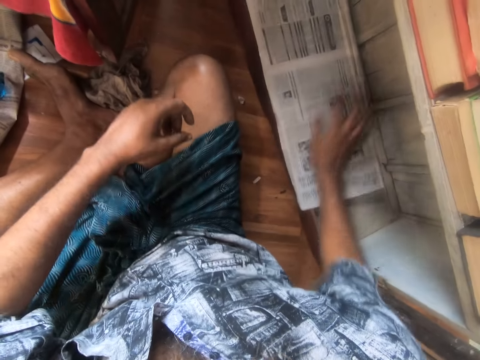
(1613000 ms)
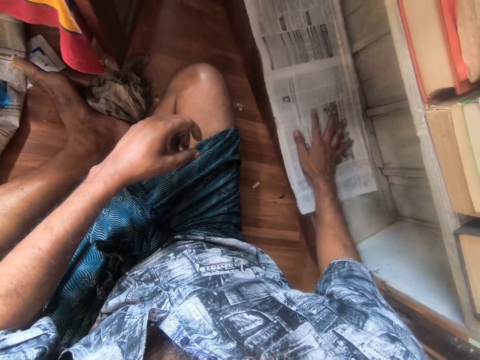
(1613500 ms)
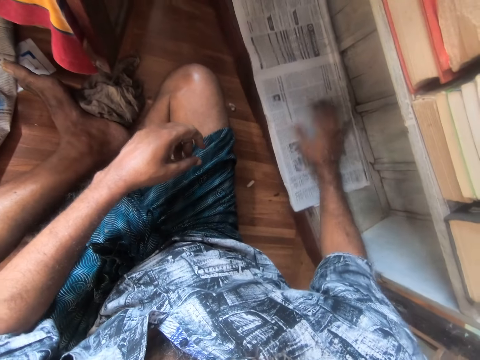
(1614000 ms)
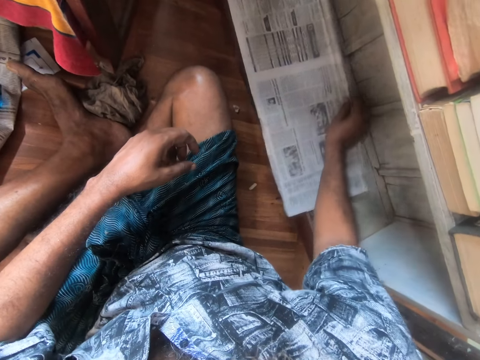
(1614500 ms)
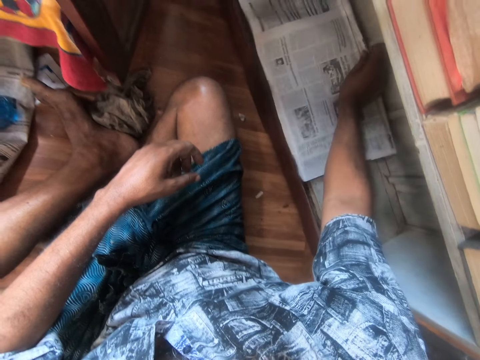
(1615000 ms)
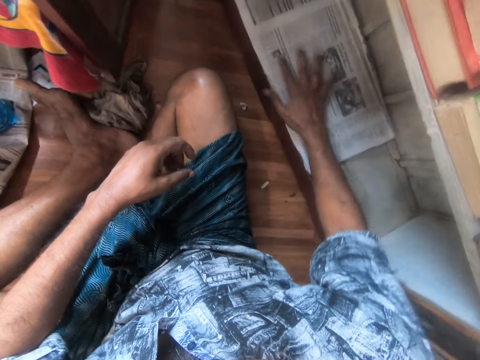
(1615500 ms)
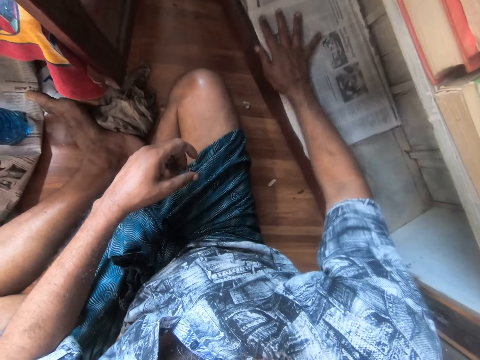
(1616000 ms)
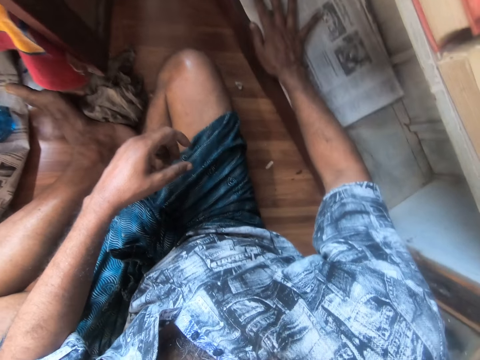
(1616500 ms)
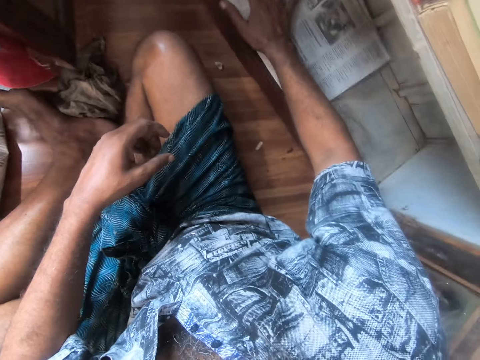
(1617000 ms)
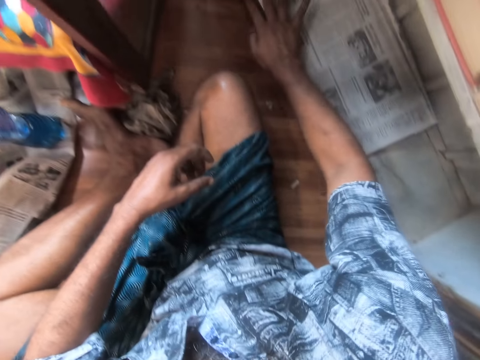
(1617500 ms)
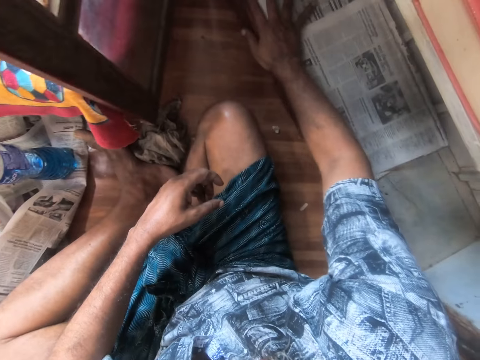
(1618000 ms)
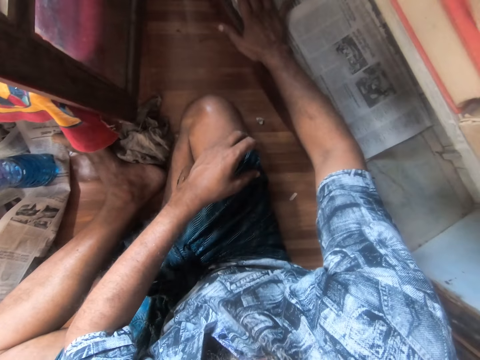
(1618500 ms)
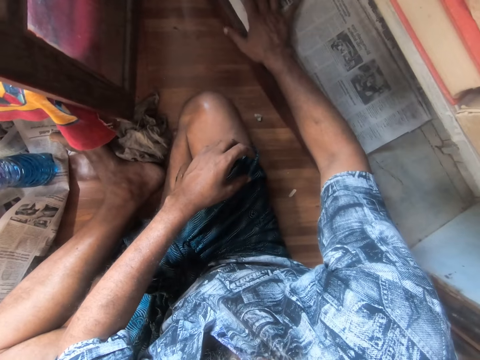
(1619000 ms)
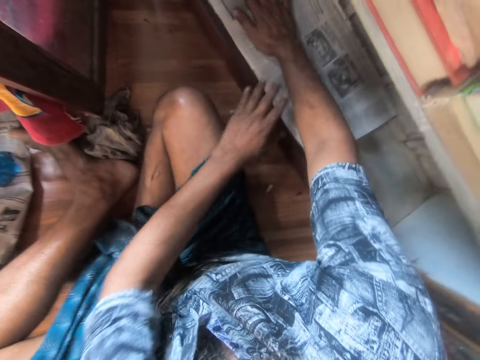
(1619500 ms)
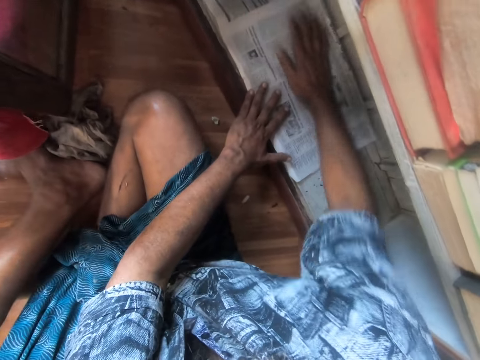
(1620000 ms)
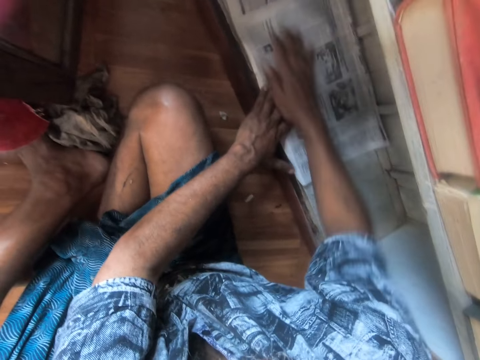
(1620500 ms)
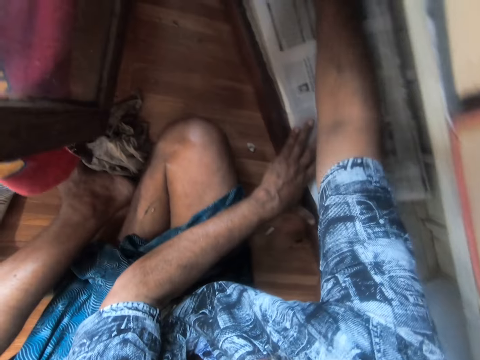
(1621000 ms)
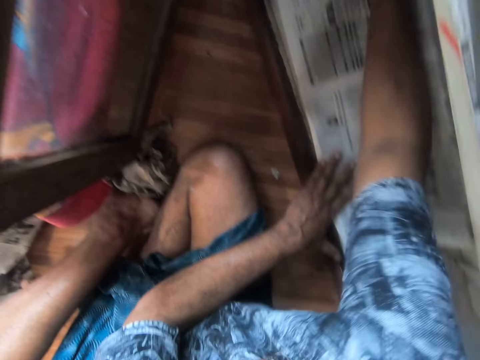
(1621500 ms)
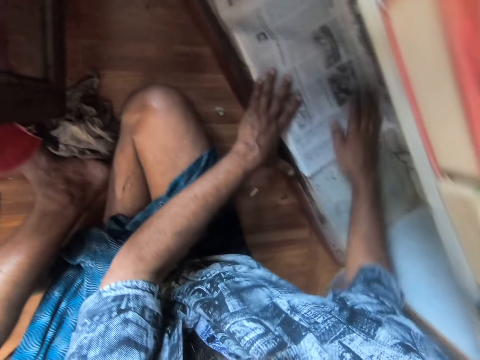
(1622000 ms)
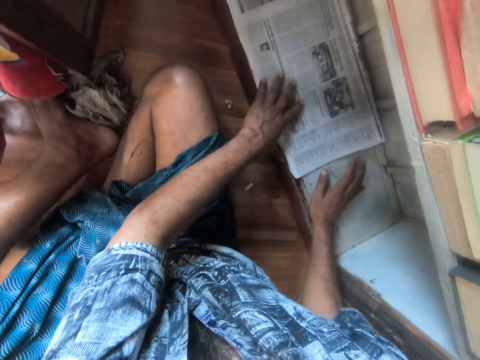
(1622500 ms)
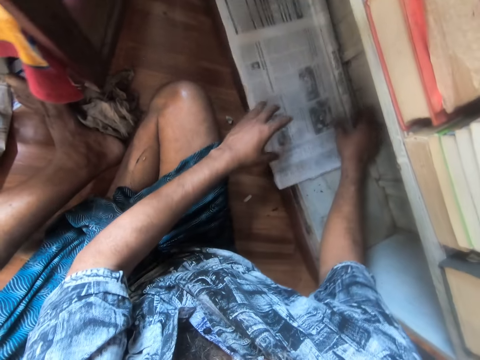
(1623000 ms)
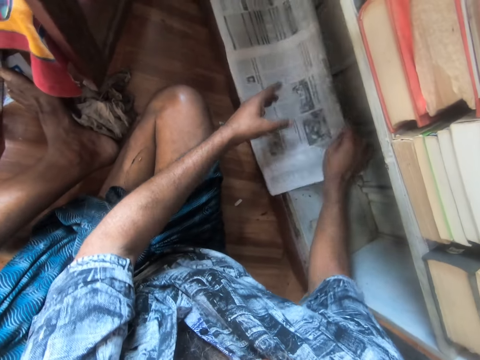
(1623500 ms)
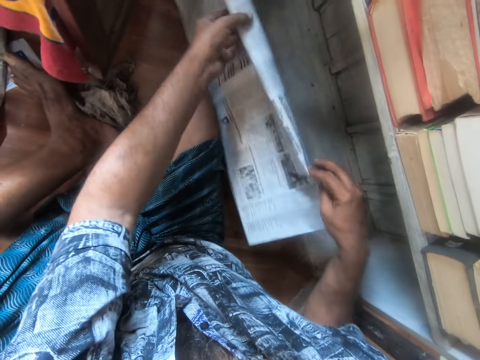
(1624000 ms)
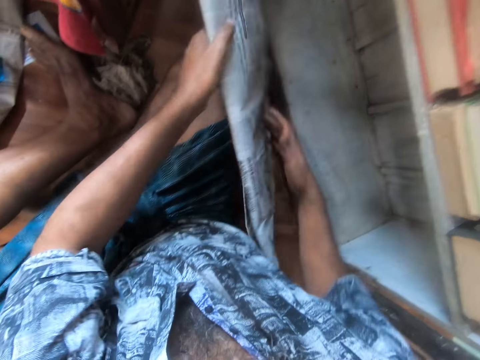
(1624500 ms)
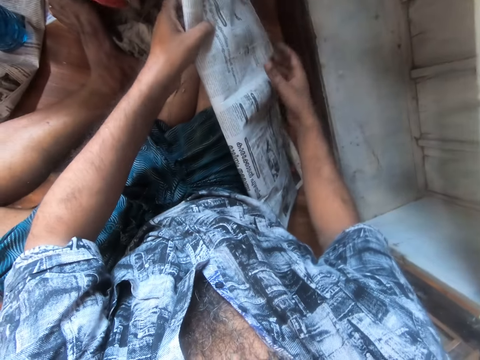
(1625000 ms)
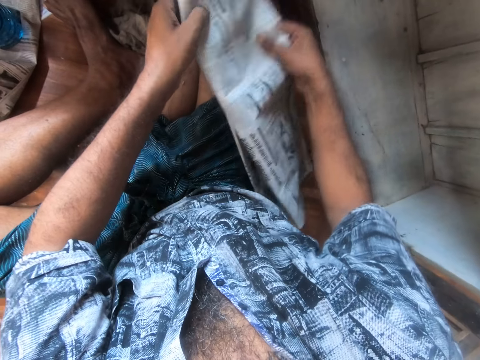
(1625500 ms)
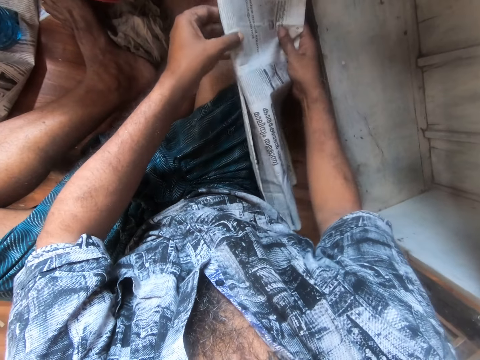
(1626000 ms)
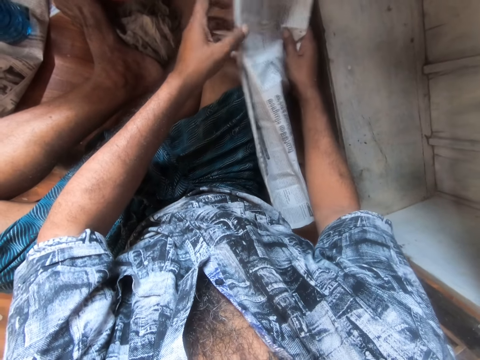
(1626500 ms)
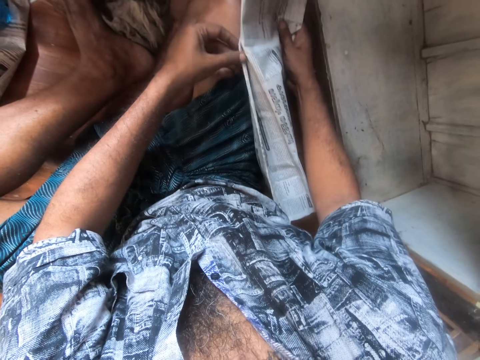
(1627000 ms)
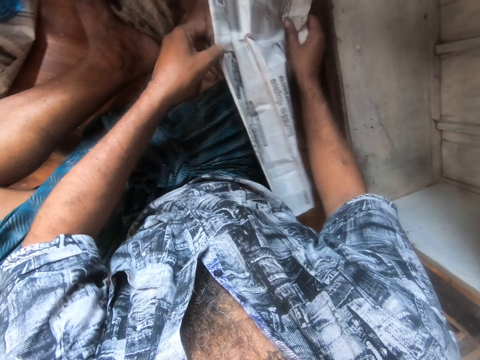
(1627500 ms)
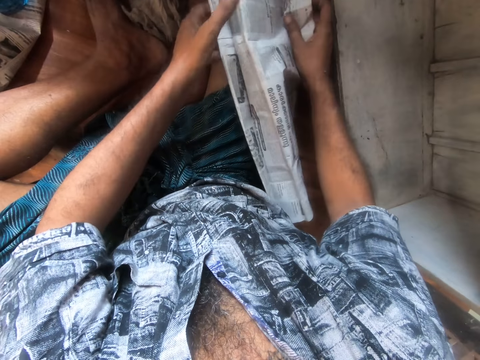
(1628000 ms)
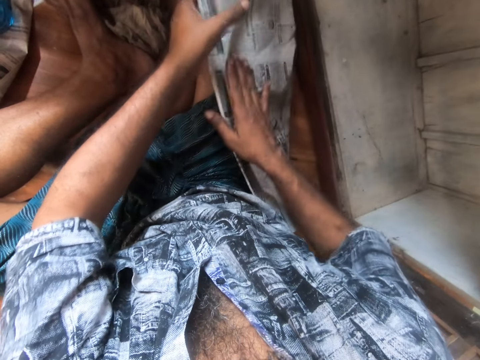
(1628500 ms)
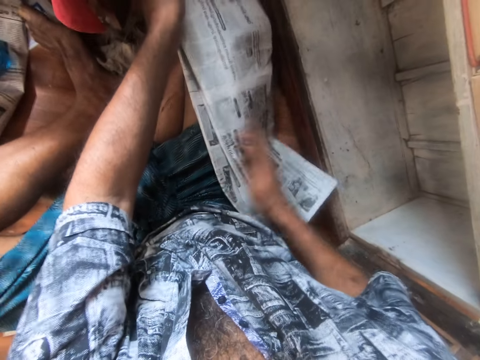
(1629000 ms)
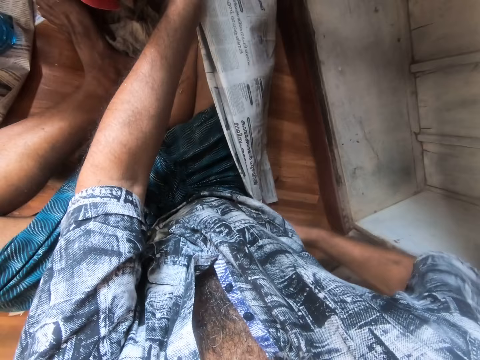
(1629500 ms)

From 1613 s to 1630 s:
The camera wearer puts the paper on the book shelf. He adjusts the paper in the shelf. He adjusts the paper on the book shelf with his hands. He removes the paper from the book shelf. He folds the paper with his hands and adjusts the paper with his hands.

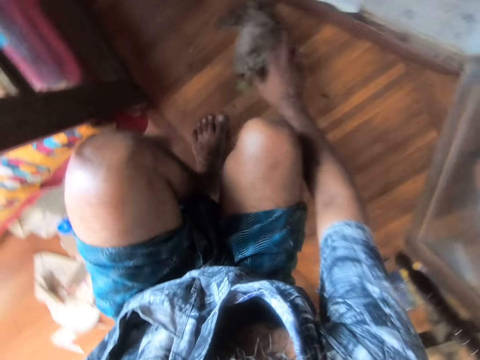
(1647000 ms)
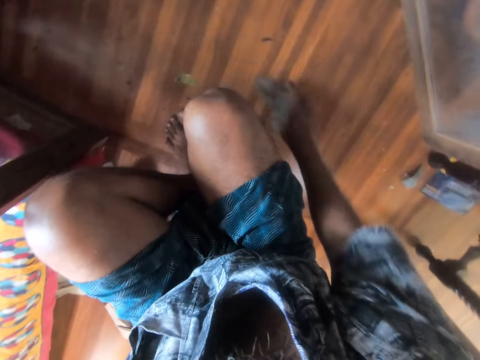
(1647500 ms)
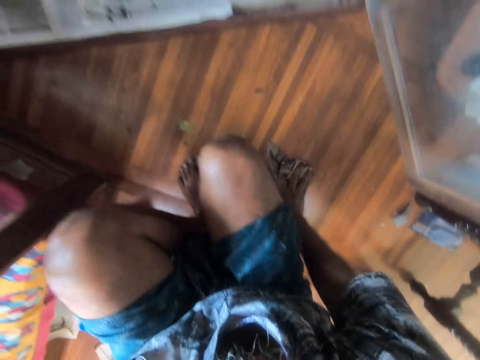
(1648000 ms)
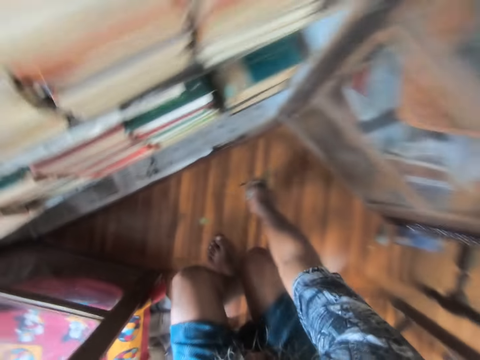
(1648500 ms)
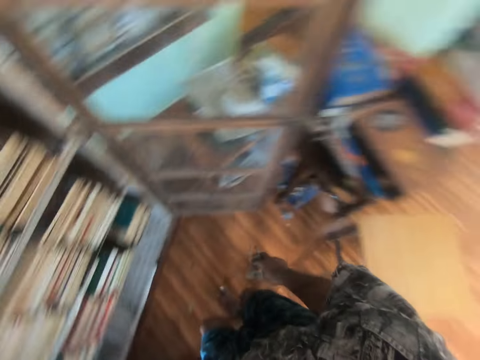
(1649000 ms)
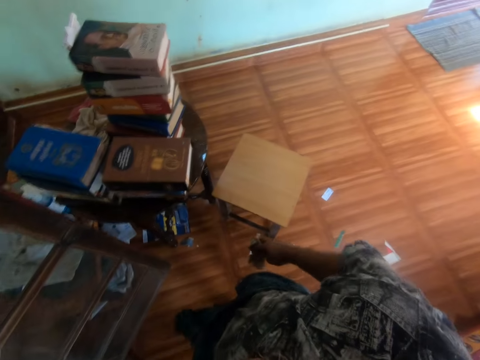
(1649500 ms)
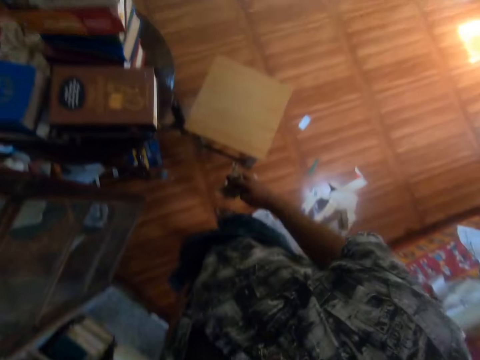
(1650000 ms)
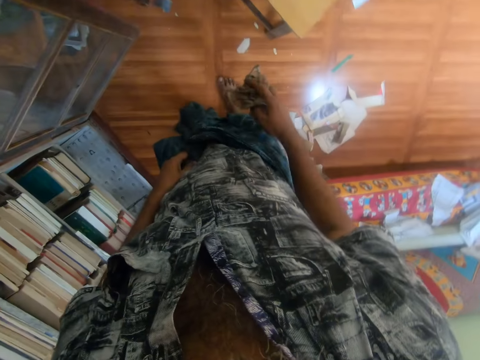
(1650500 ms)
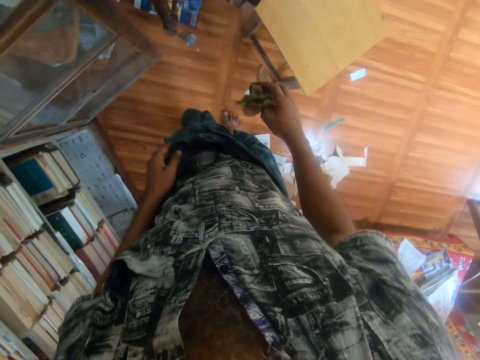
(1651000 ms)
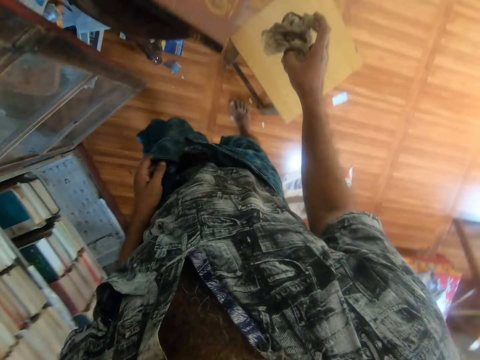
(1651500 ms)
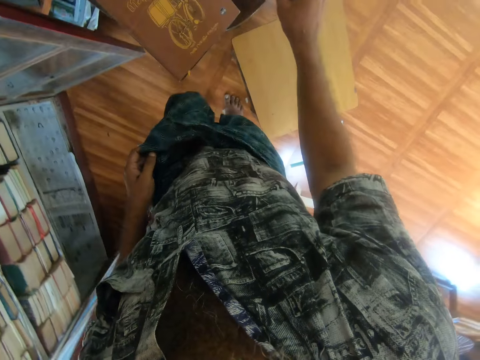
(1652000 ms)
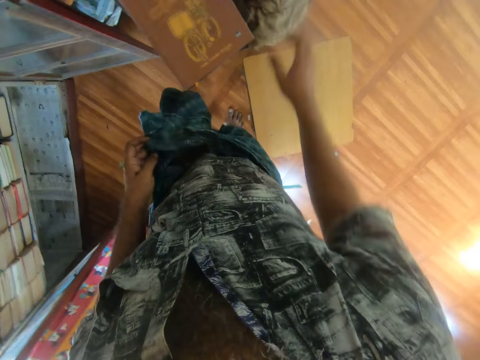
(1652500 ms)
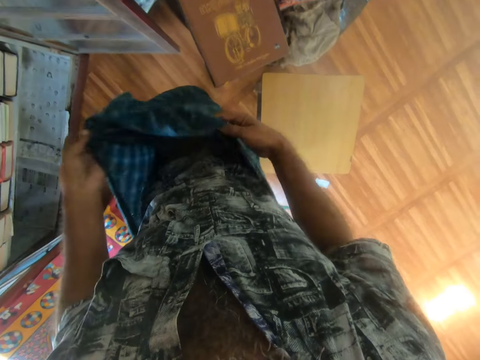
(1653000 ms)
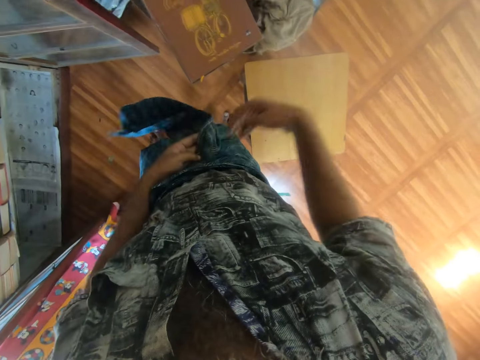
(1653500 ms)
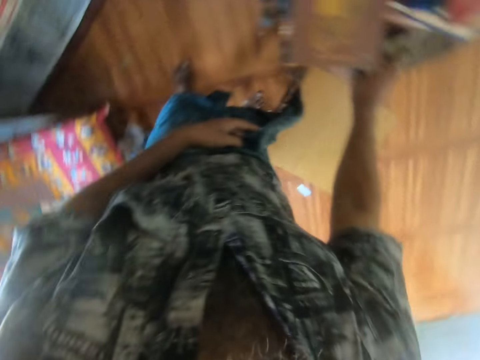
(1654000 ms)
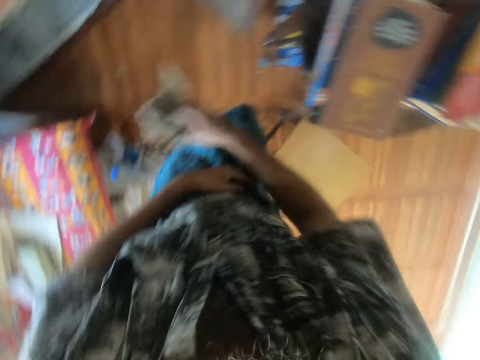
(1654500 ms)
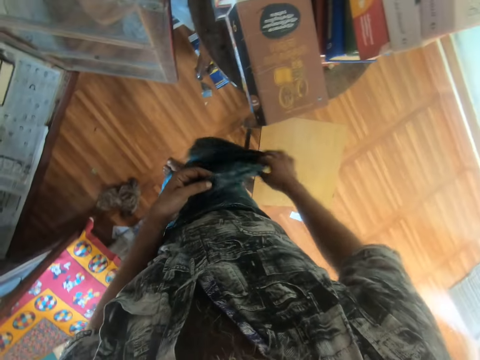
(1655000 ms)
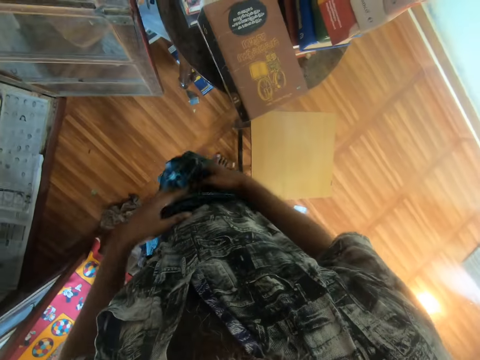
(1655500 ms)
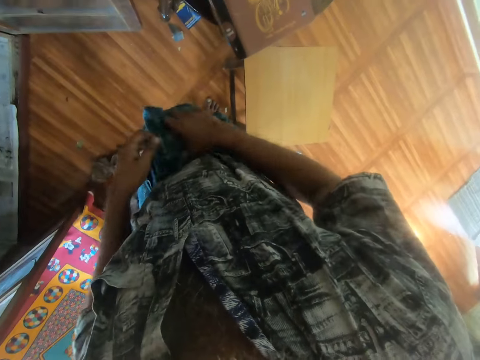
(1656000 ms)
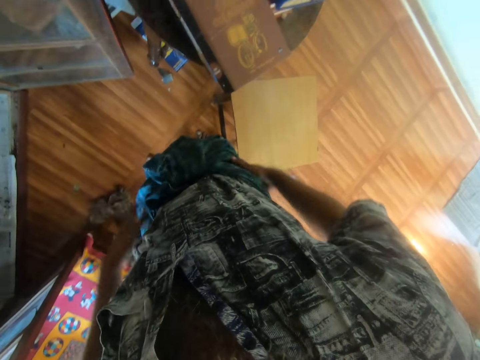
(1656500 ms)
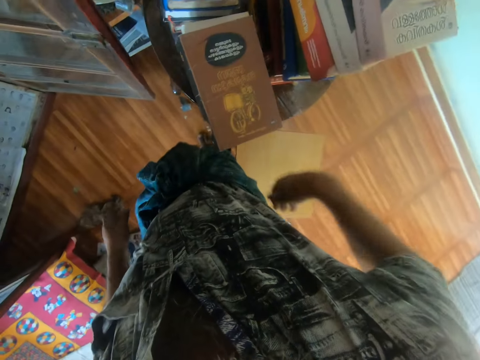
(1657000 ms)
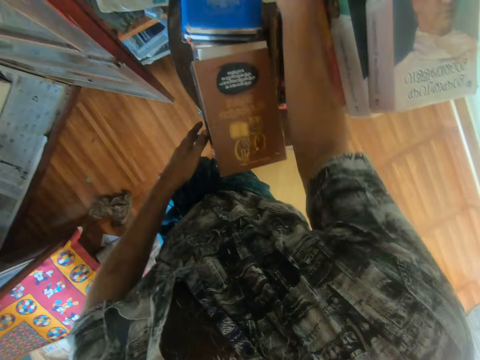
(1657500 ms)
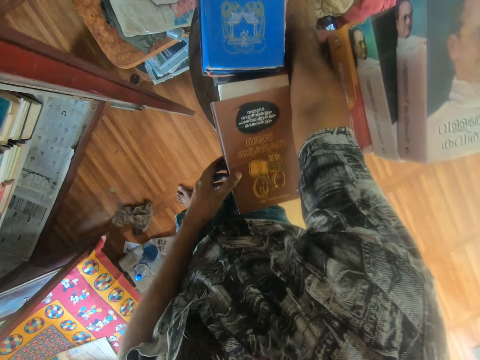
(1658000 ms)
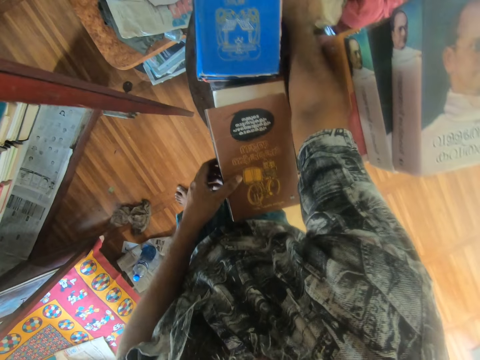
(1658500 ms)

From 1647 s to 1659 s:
The camera wearer wipes on the floor with the piece of cloth. They stand up, pick the piece of cloth, and look around. They drop the piece of cloth. They tie the wrapper. They pick the piece of cloth. They drop the piece of cloth. They tie the wrapper. They adjust the wrapper.
